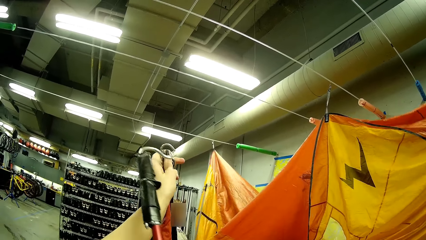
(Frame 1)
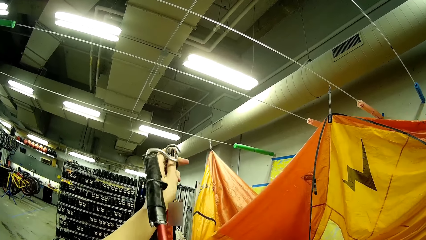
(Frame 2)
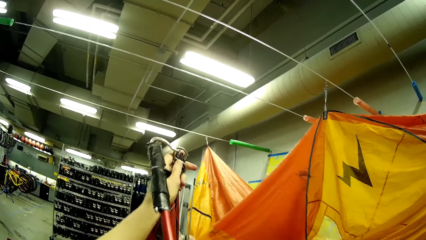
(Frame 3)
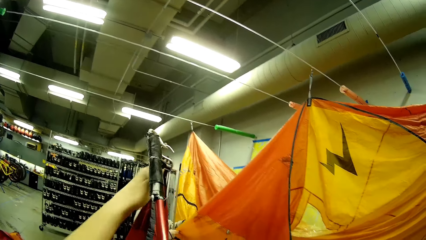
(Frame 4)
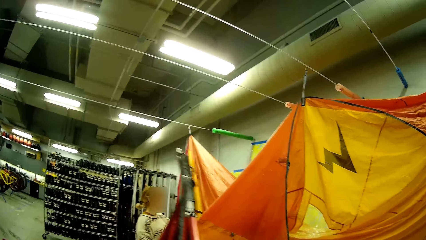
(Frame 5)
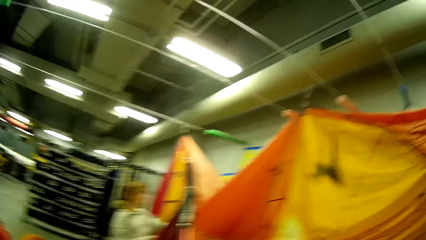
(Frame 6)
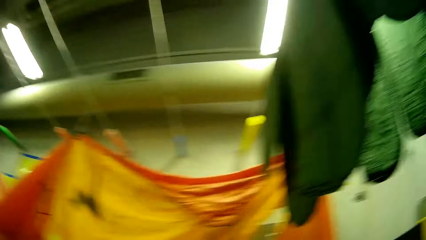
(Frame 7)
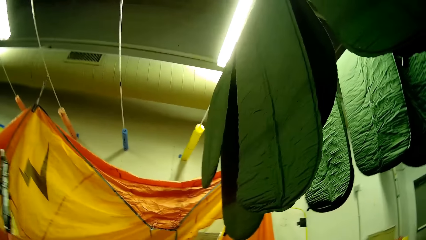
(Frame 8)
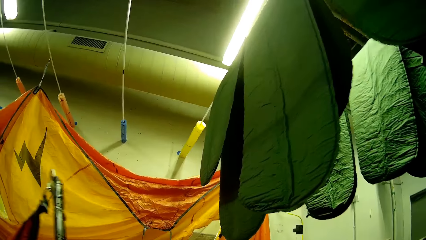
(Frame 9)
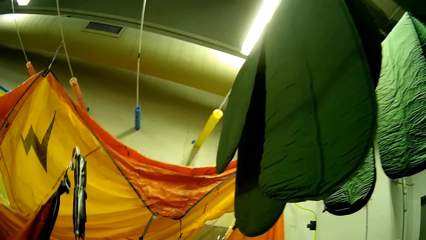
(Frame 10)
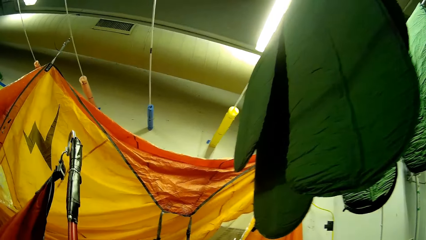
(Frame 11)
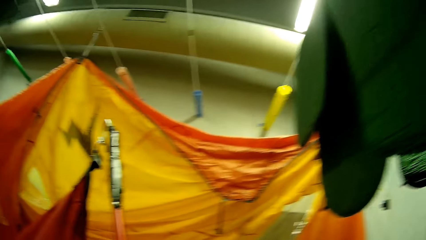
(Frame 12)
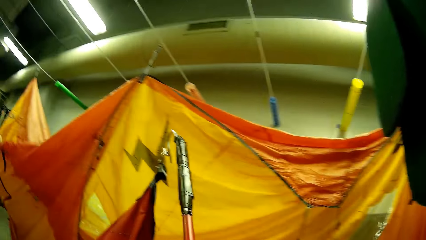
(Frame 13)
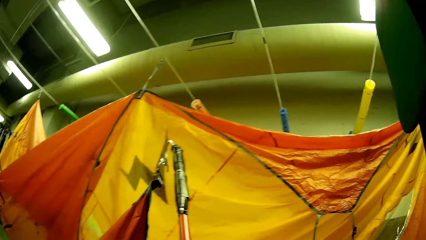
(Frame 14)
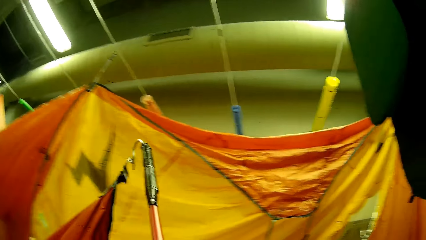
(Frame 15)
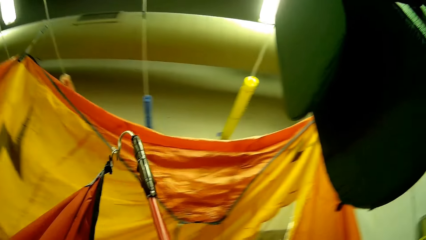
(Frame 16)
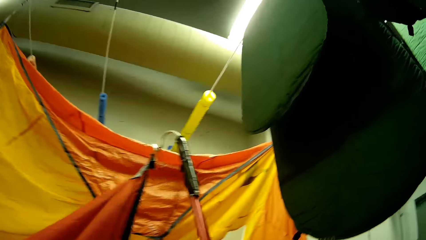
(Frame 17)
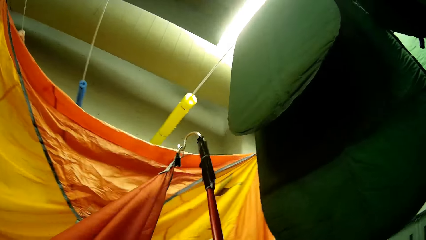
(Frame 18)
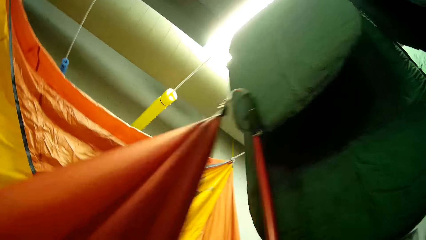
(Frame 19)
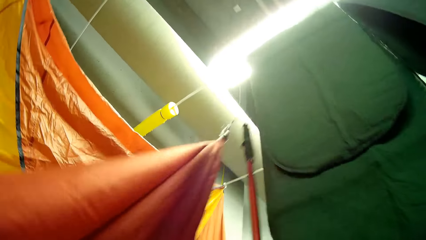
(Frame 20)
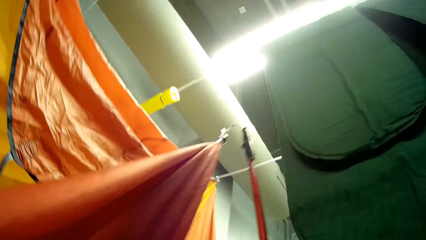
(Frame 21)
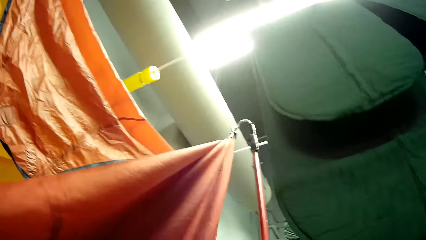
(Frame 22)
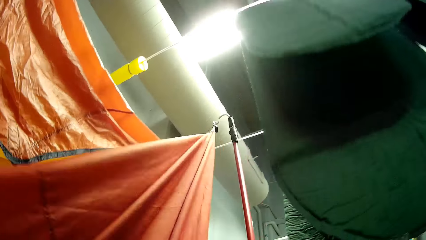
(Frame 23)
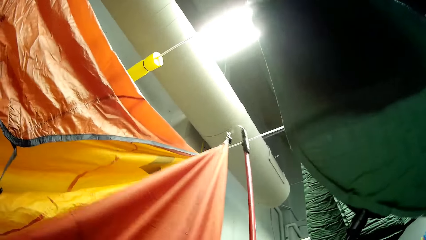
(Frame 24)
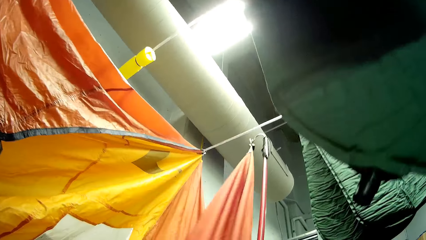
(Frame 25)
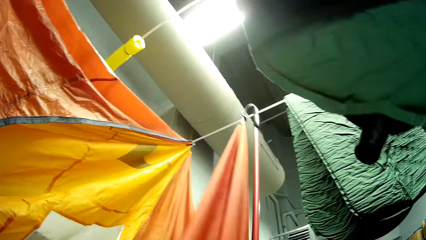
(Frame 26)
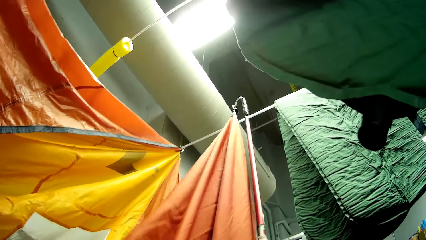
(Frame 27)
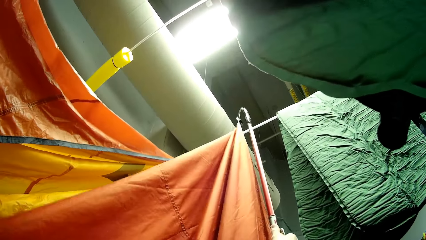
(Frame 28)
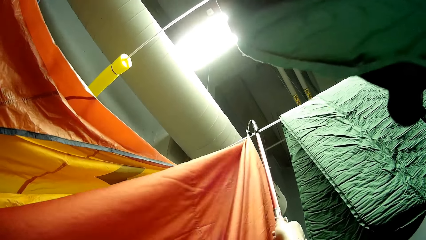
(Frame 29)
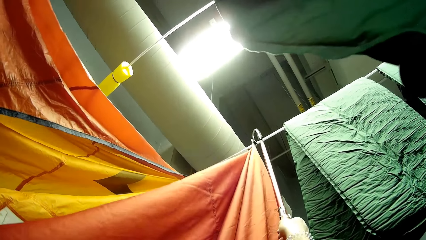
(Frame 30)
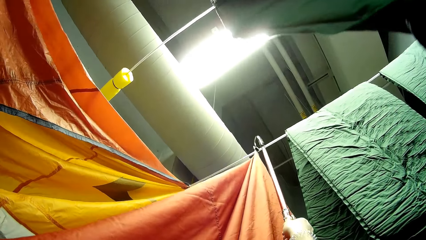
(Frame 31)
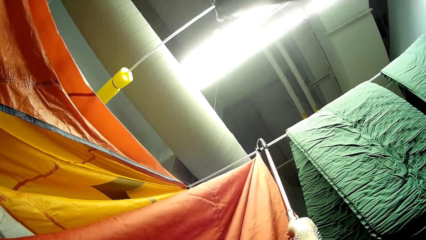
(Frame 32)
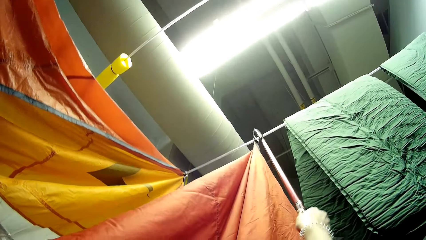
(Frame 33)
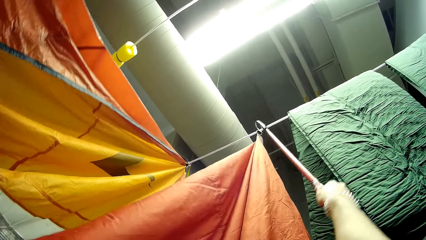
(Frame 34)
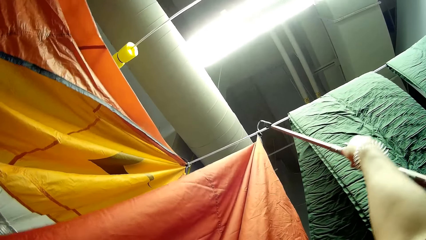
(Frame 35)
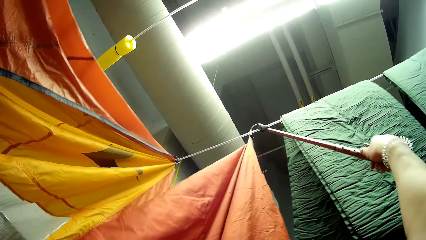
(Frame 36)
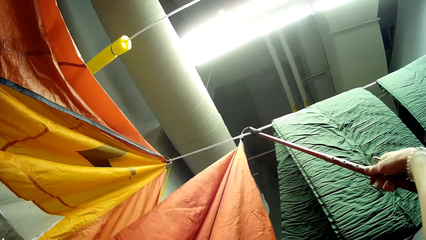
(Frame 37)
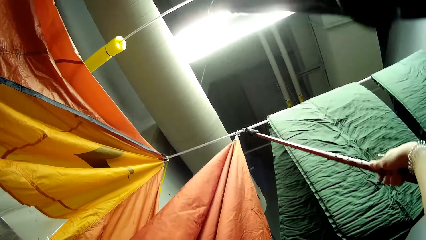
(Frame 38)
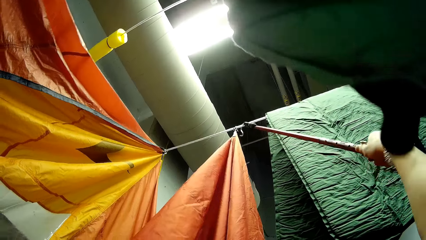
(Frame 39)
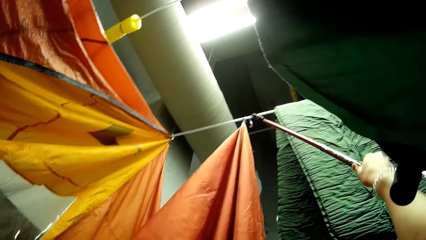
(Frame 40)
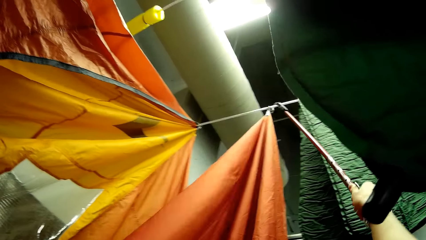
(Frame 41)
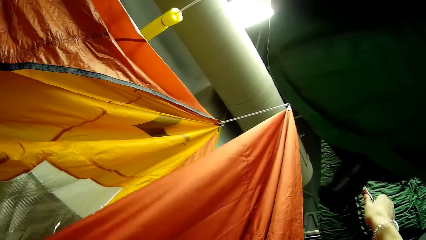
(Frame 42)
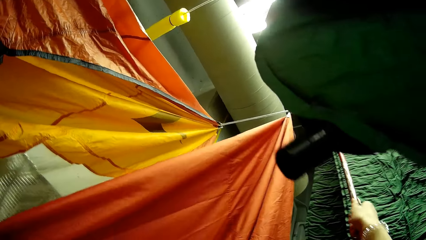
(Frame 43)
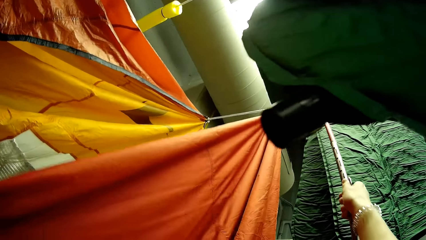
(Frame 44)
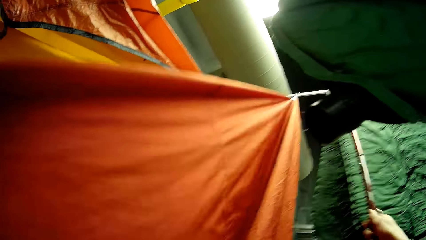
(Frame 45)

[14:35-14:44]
The camera wearer straightens the fabric with a hooked metal. They hang the tent.

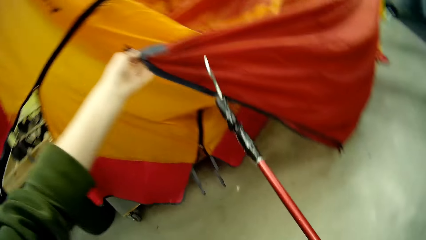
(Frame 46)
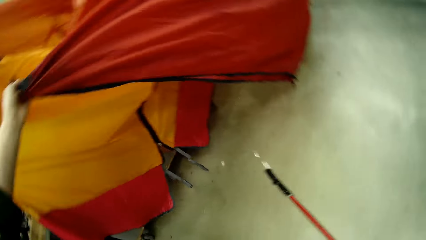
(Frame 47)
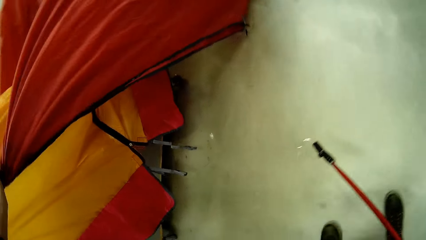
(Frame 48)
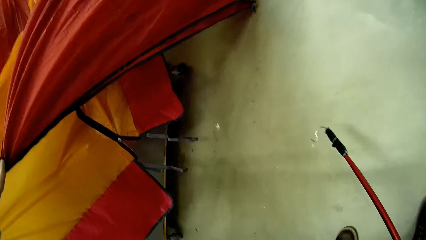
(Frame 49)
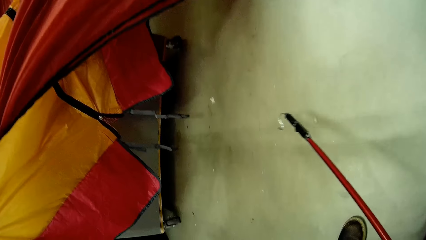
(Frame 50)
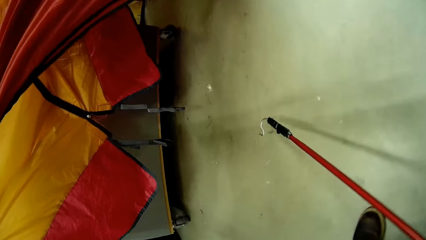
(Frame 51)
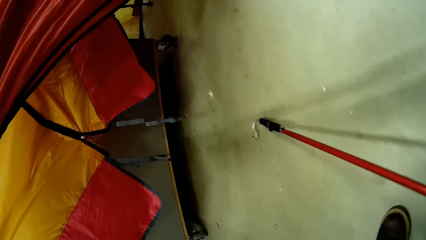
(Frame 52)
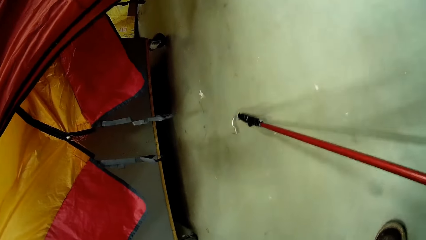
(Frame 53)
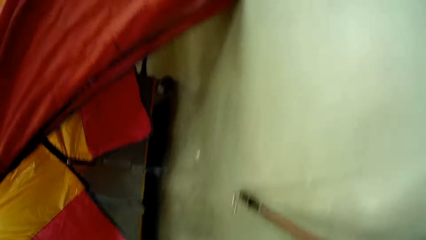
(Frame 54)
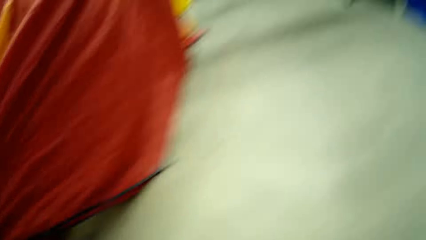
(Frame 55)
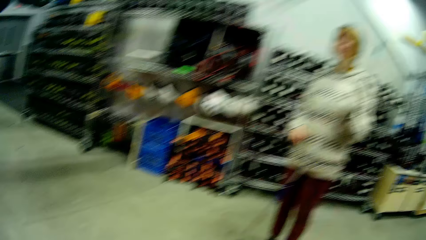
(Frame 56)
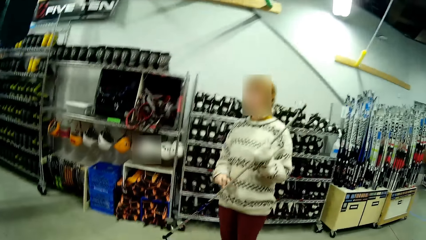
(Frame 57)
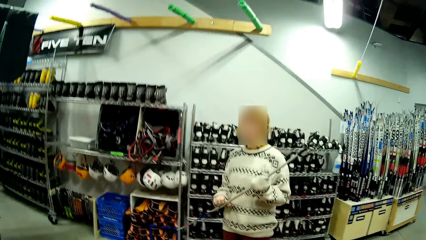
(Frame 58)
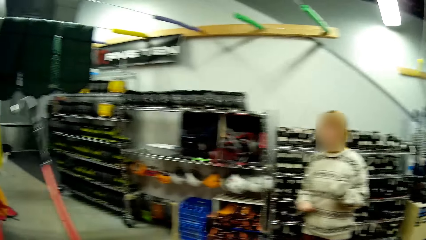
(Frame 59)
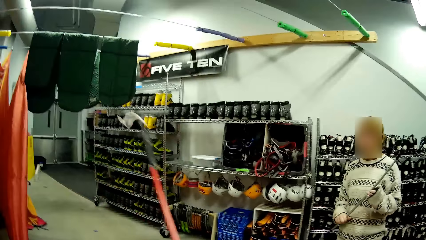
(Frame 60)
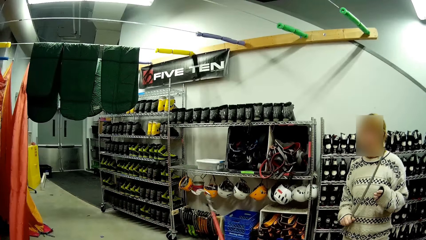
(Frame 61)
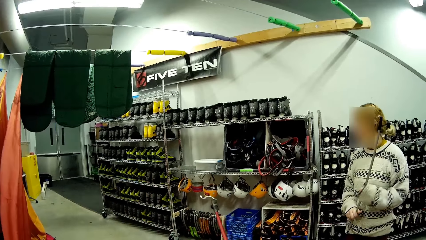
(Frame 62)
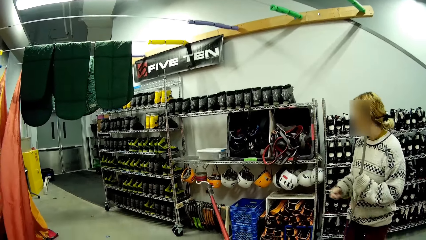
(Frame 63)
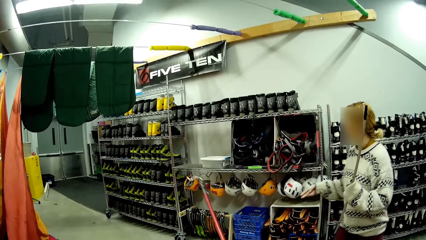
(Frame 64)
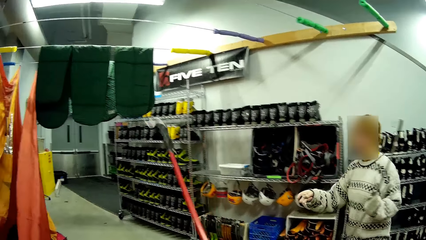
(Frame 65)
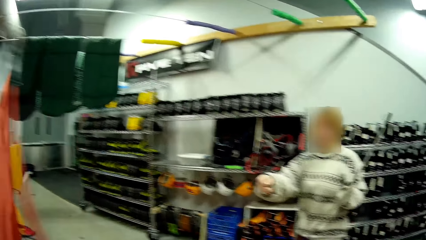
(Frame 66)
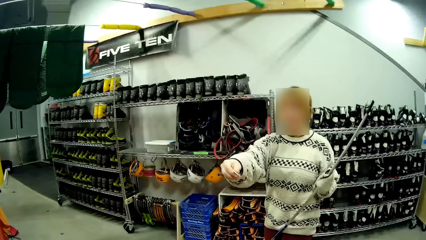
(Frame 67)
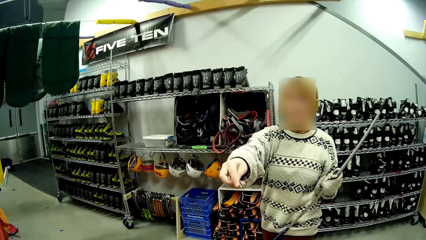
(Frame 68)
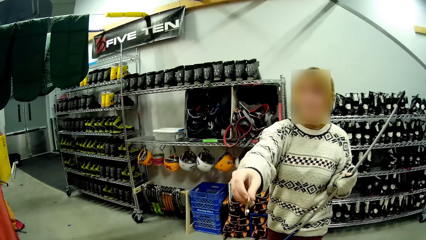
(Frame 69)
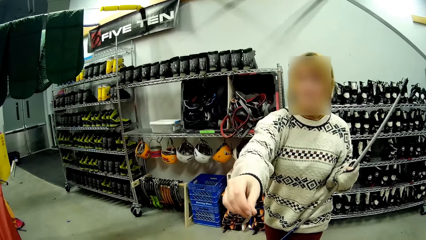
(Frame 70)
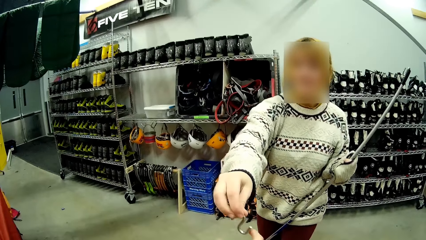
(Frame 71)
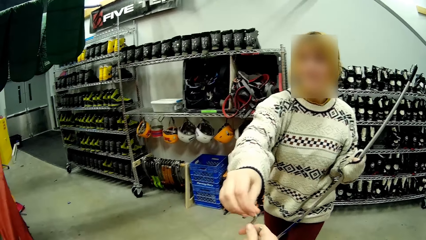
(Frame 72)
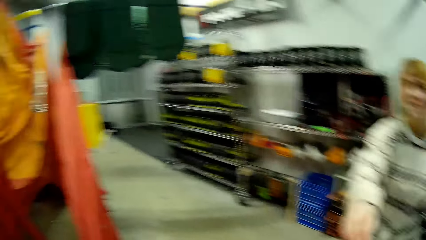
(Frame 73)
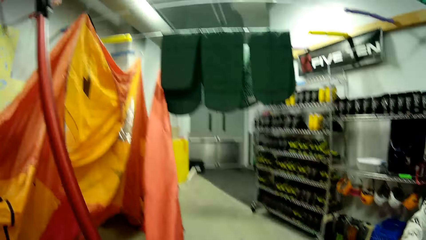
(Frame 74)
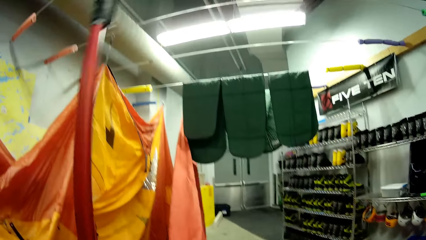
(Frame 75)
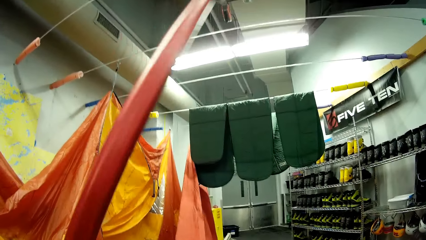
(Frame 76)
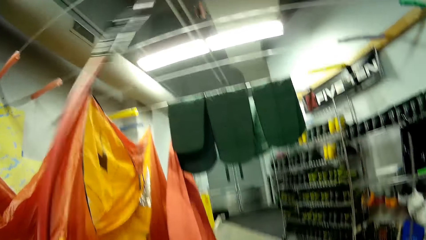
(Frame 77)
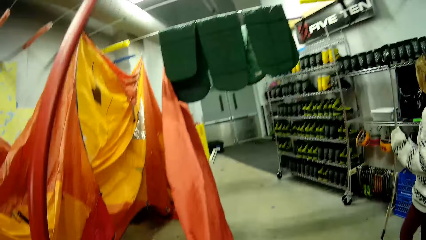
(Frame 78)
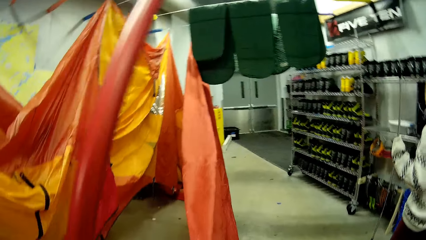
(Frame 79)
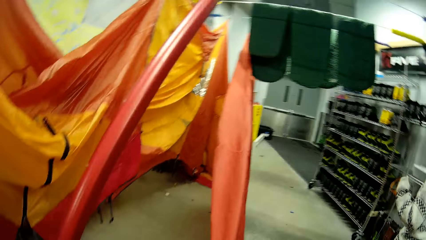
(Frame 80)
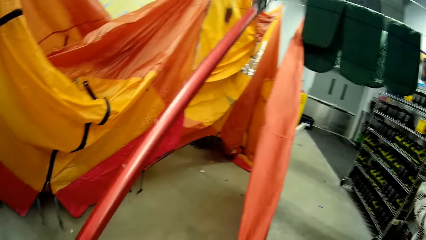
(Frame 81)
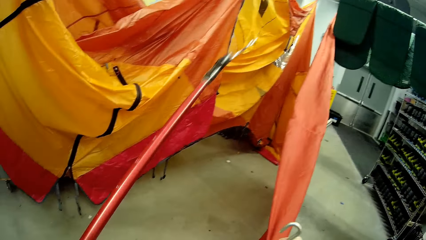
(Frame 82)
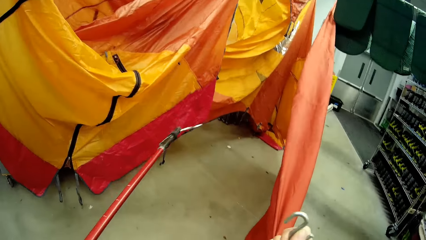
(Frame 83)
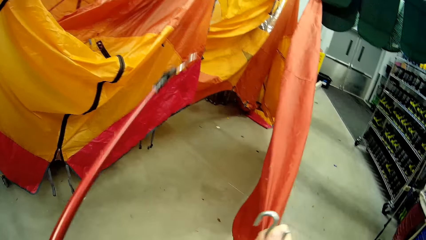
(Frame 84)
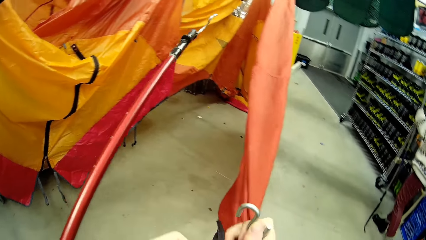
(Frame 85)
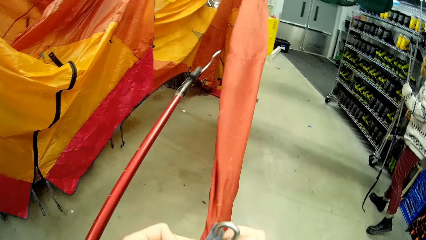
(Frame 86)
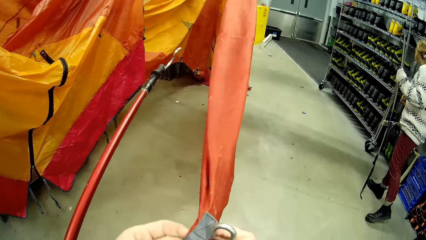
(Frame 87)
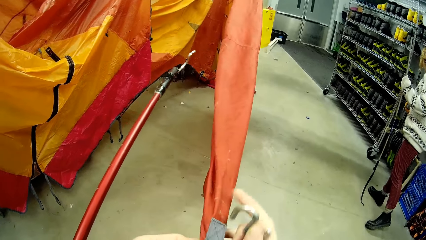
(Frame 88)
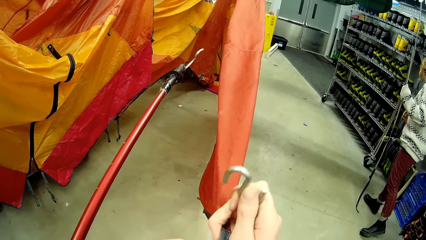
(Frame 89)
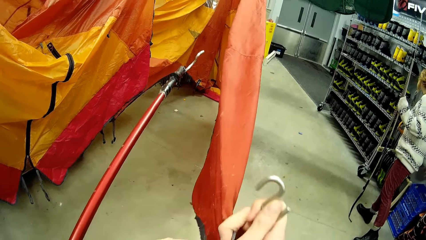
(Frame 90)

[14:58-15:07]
The camera wearer puts the rod down. They dialogue to a person. The person gives the camera wearer a hooked metal. The camera wearer hooks the tent.
